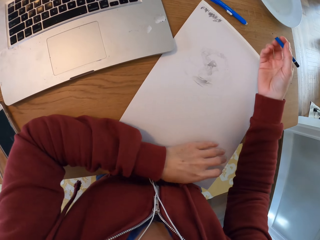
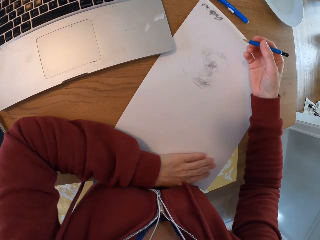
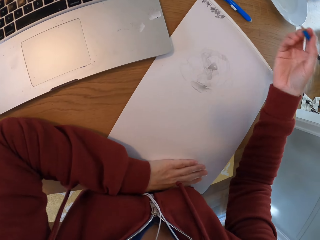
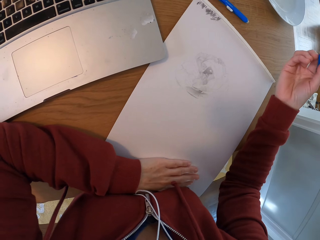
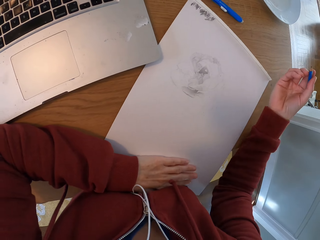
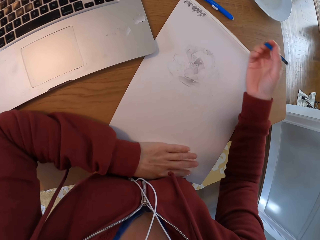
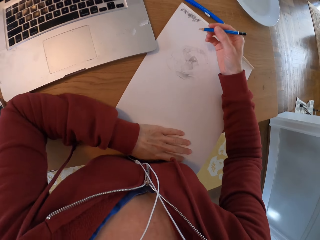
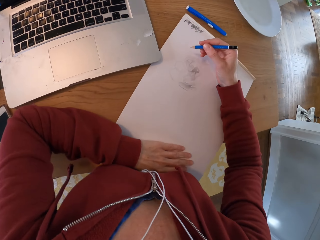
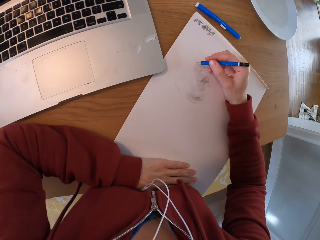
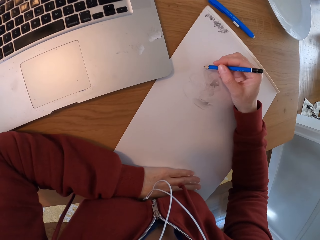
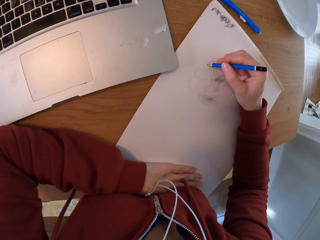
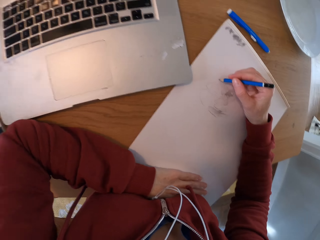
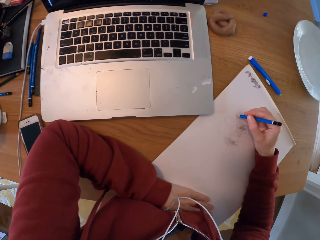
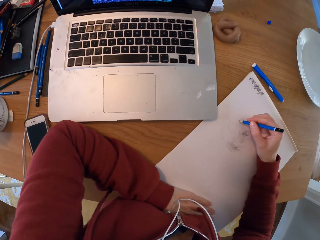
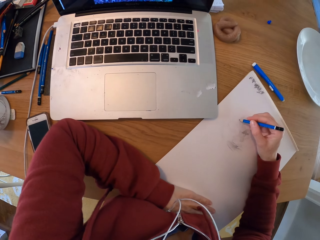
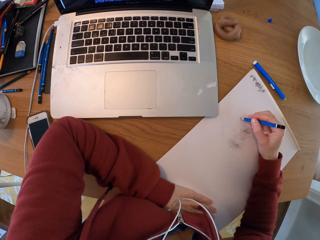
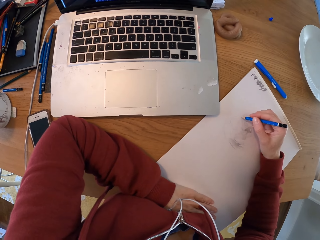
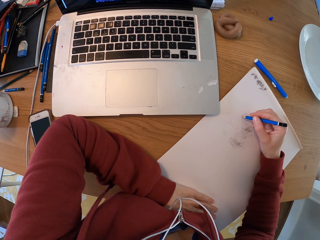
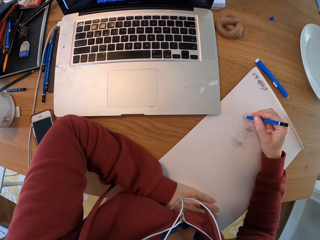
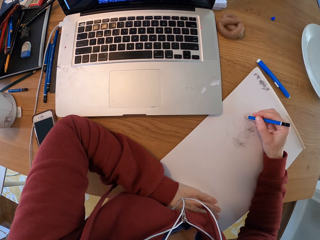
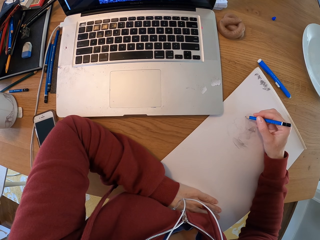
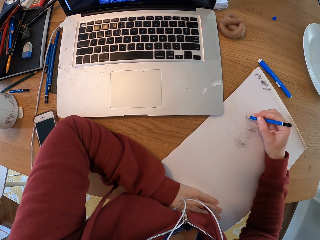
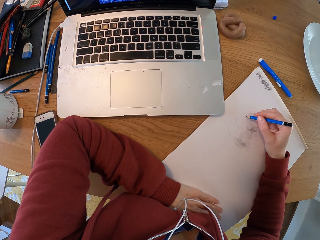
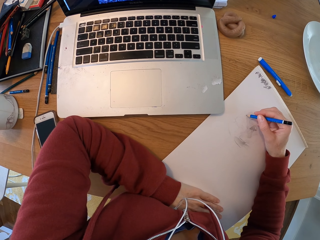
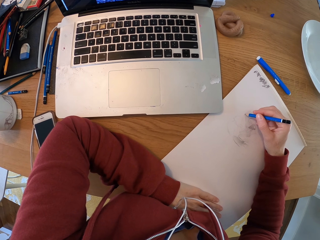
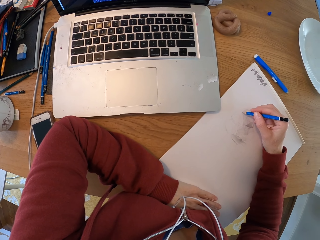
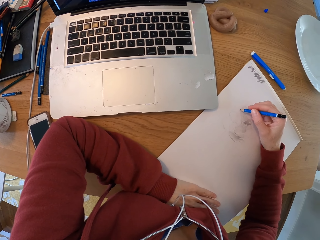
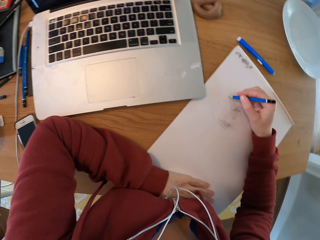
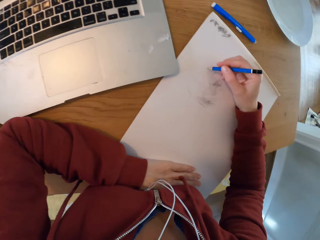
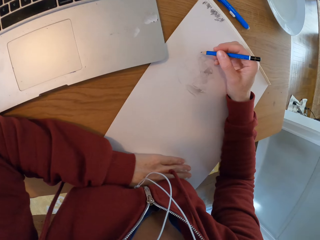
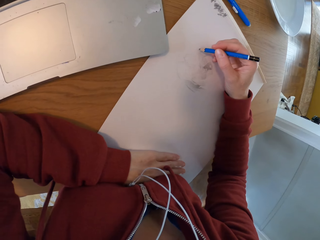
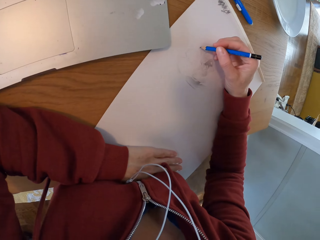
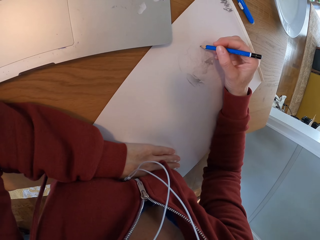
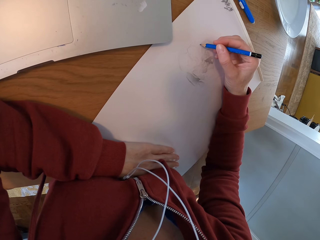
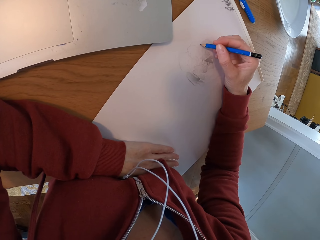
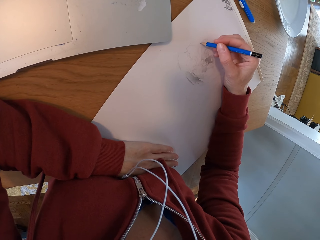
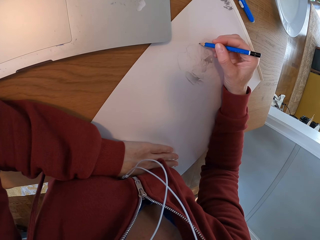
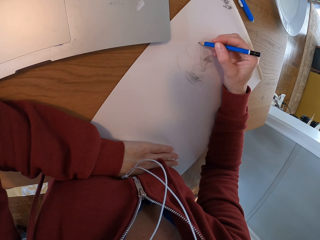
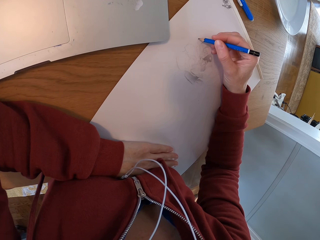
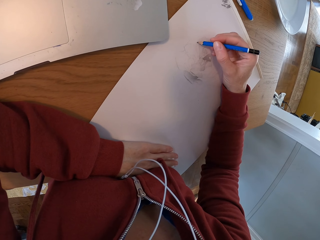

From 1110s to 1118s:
The camera wearer draws on the paper.

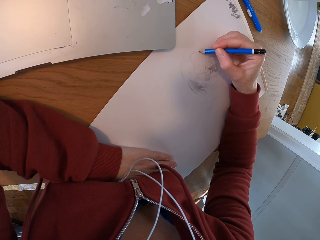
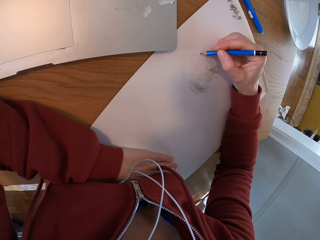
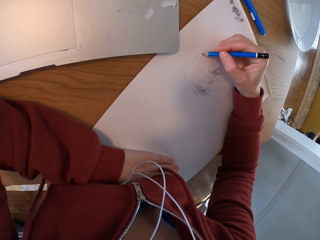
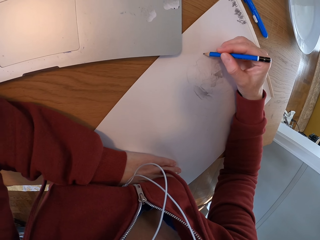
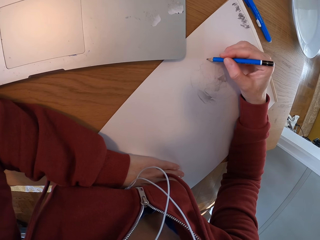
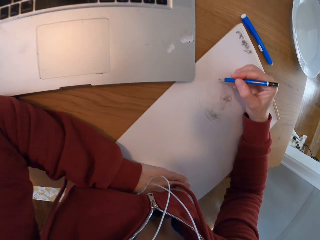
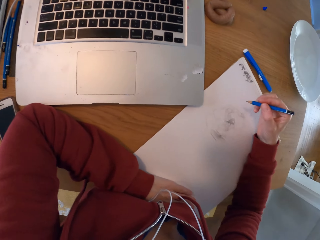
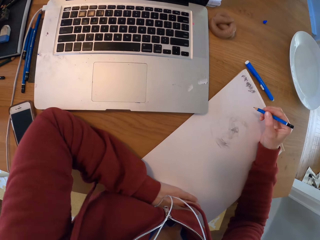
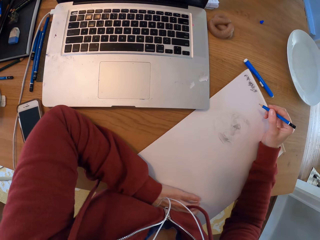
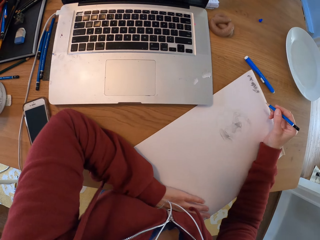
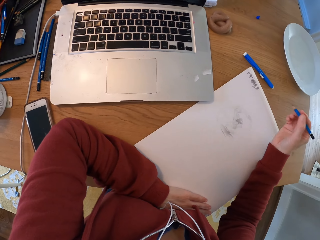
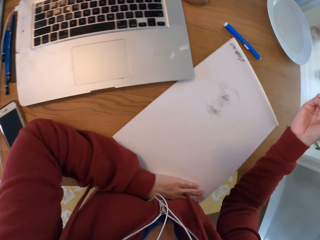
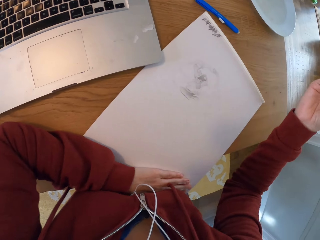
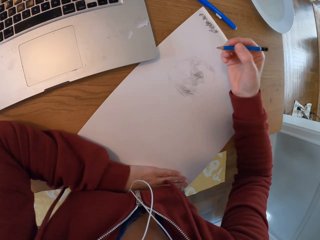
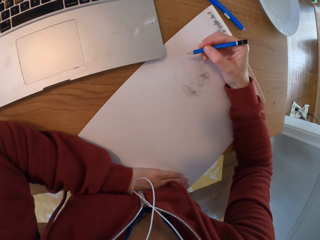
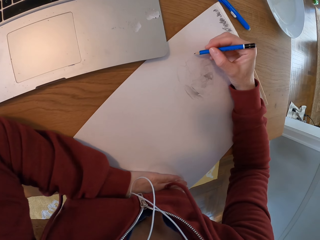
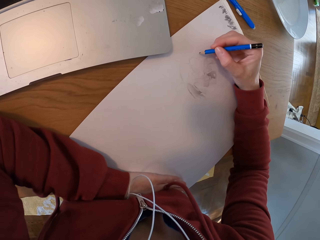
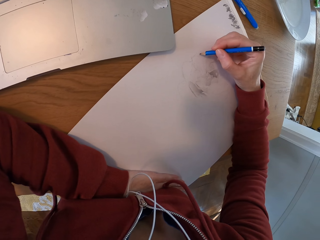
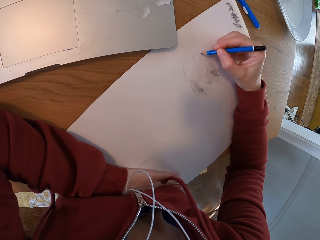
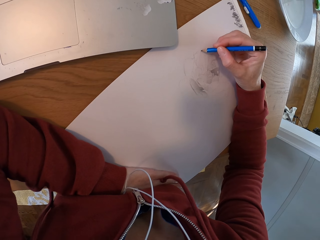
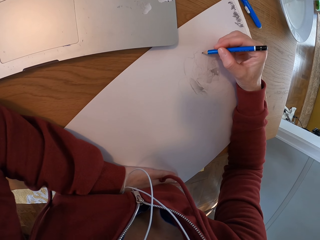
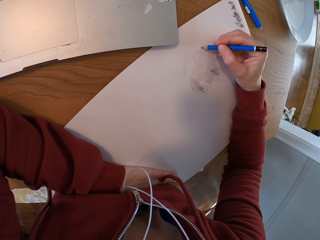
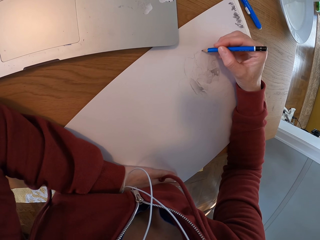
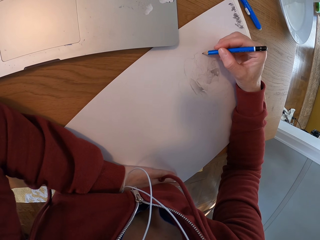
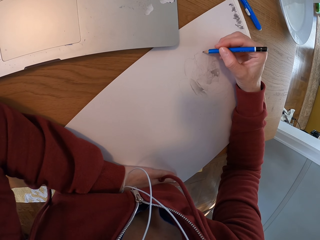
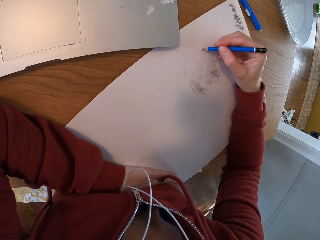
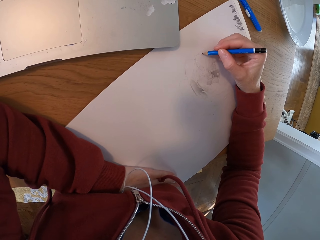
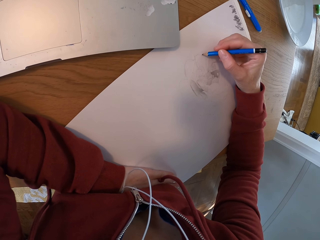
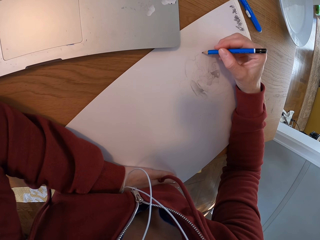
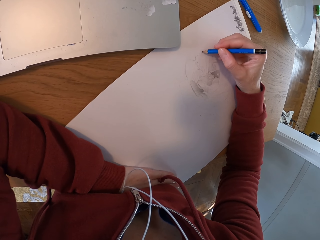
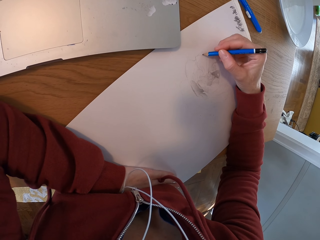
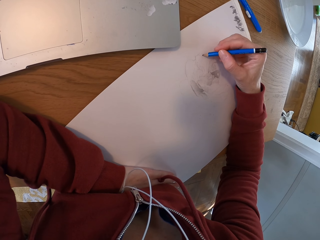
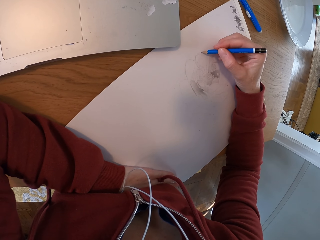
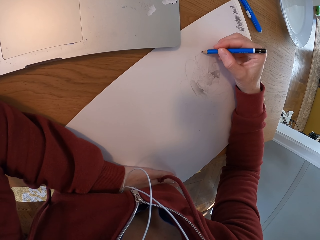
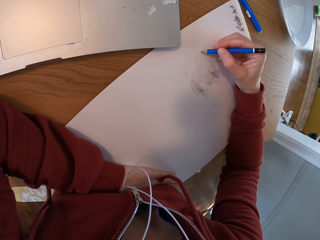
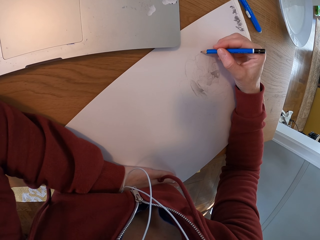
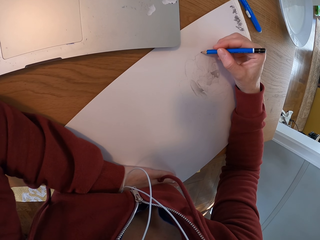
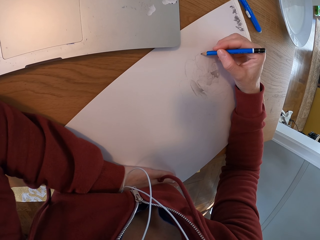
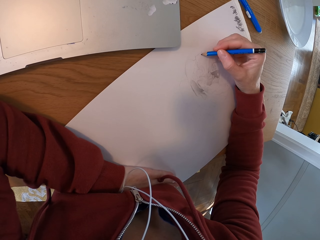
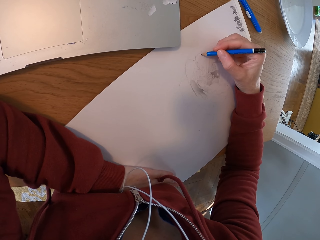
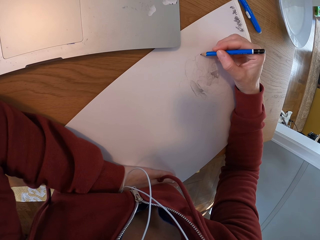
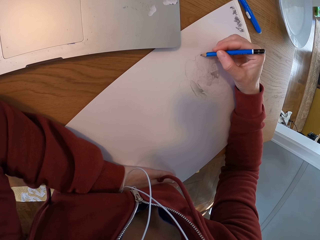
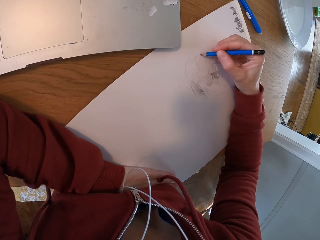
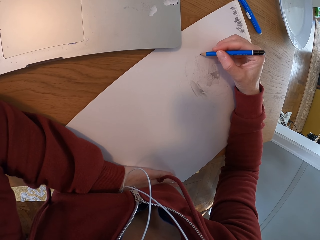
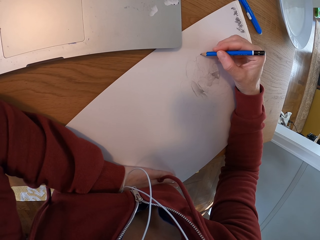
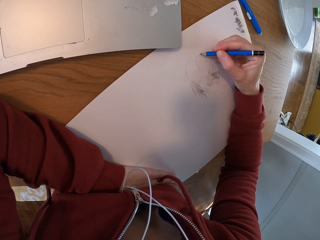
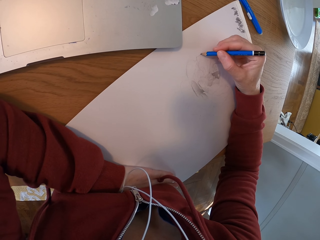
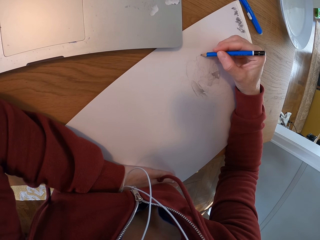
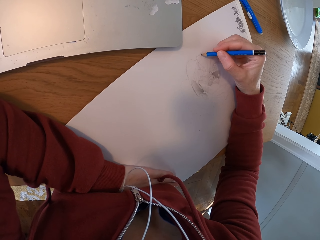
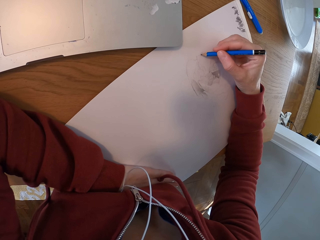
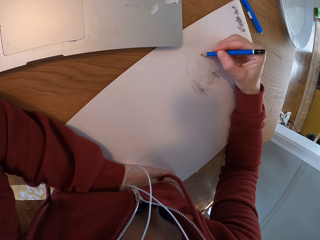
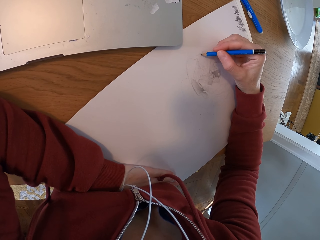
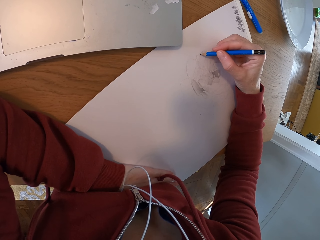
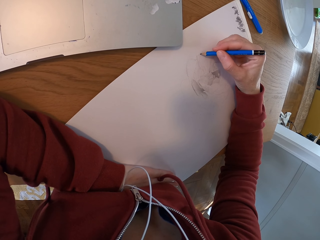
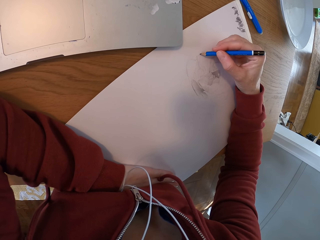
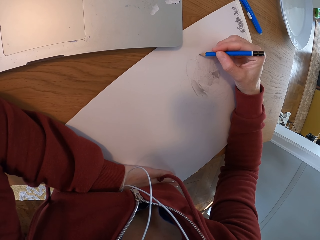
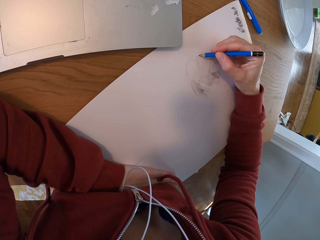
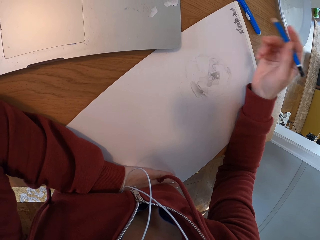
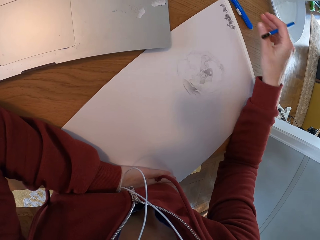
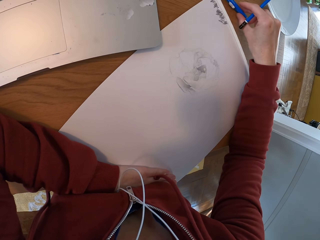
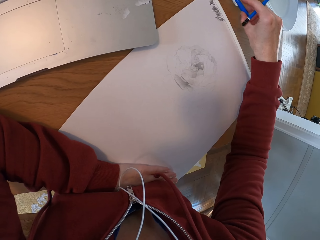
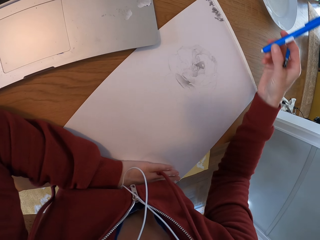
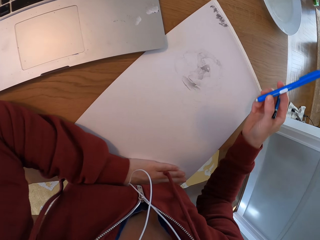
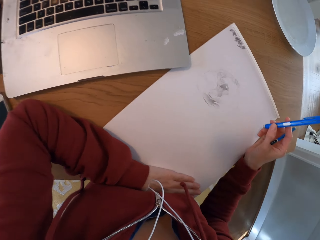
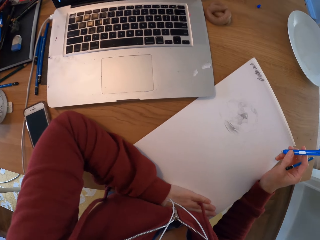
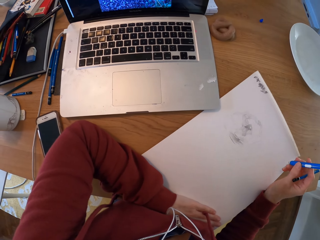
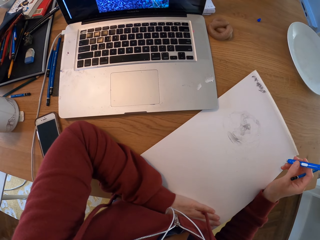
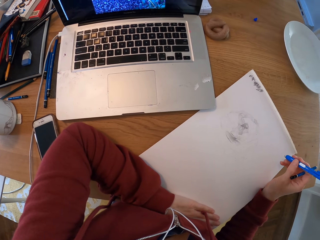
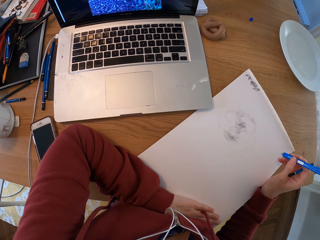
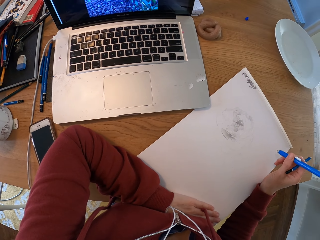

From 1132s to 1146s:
The camera wearer turns around the room. They draw on the paper. They pick up the eraser on the table. They turn around the room.
